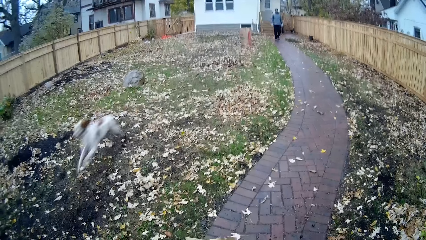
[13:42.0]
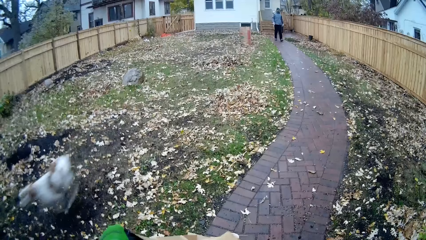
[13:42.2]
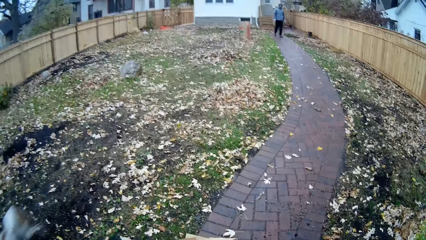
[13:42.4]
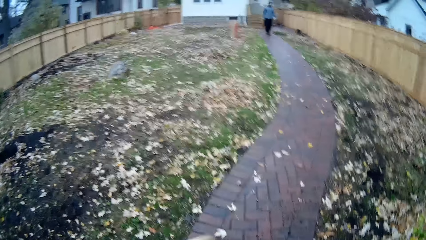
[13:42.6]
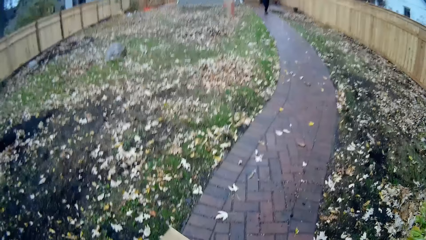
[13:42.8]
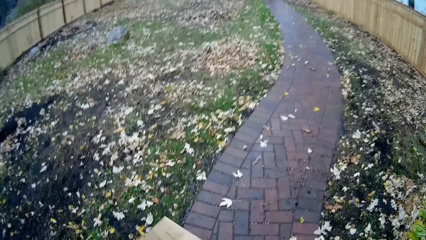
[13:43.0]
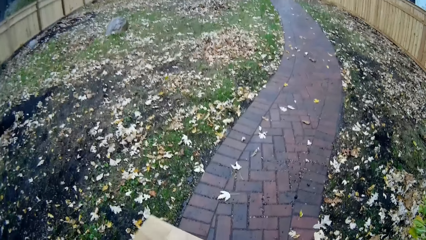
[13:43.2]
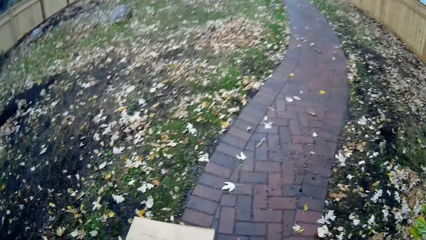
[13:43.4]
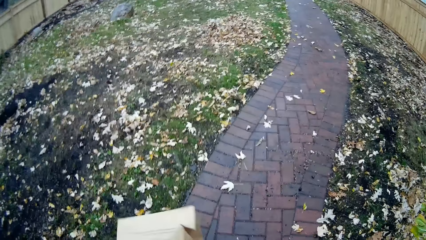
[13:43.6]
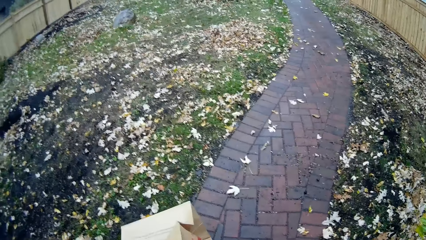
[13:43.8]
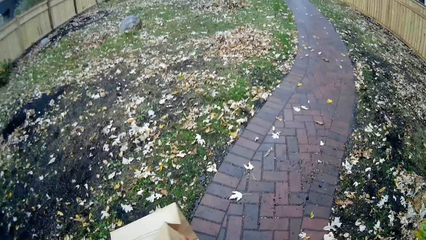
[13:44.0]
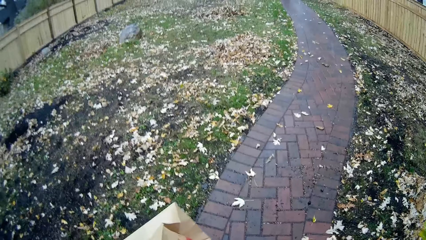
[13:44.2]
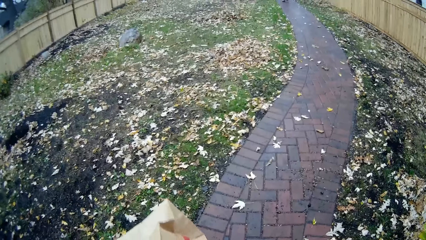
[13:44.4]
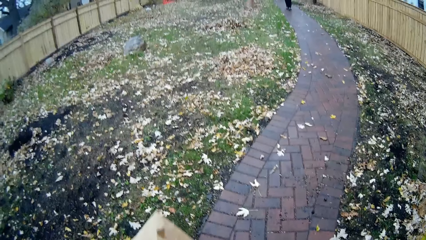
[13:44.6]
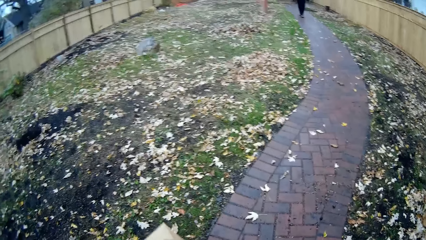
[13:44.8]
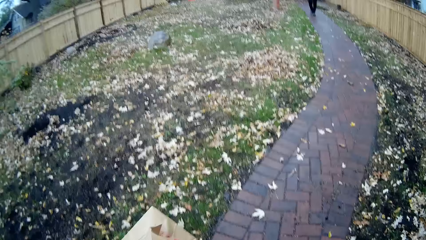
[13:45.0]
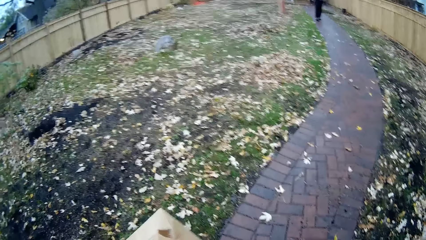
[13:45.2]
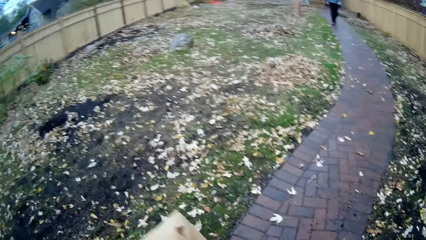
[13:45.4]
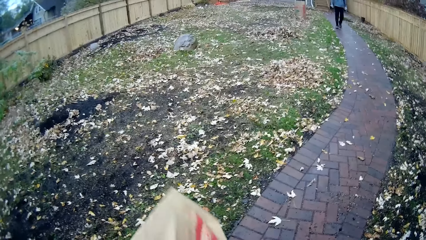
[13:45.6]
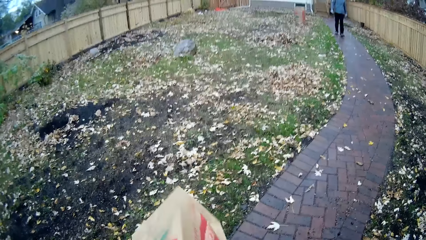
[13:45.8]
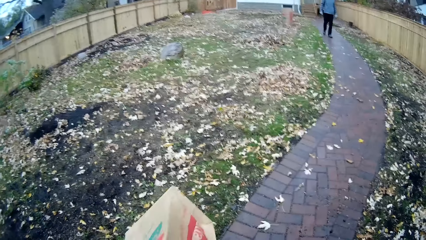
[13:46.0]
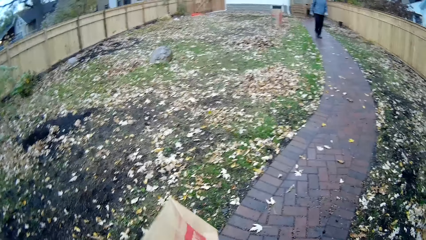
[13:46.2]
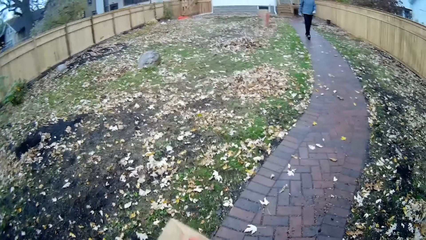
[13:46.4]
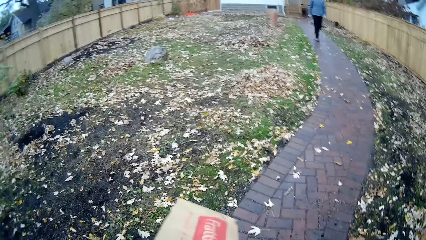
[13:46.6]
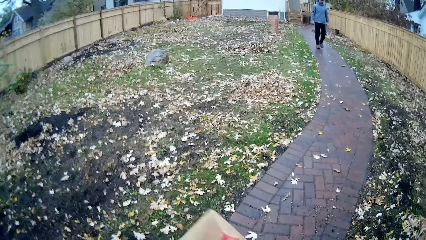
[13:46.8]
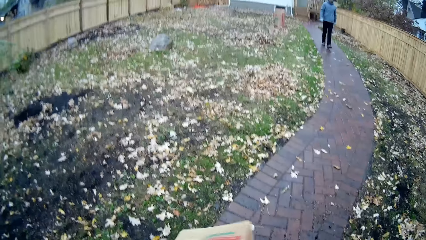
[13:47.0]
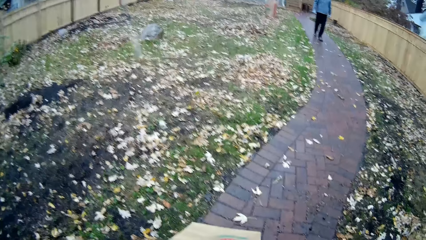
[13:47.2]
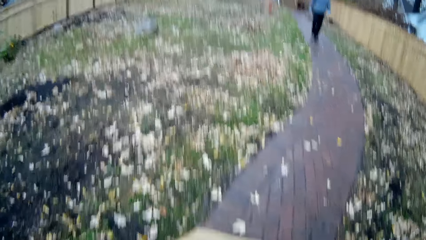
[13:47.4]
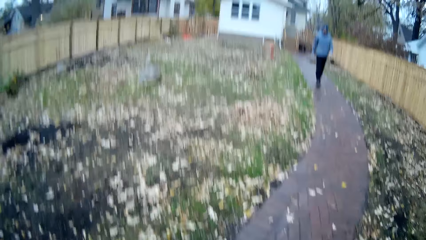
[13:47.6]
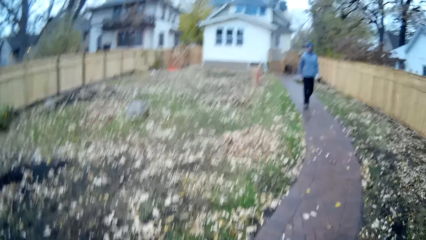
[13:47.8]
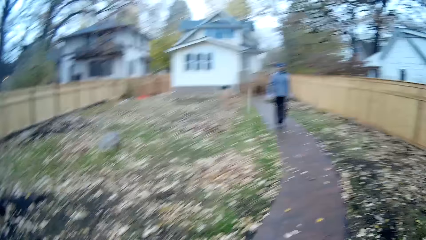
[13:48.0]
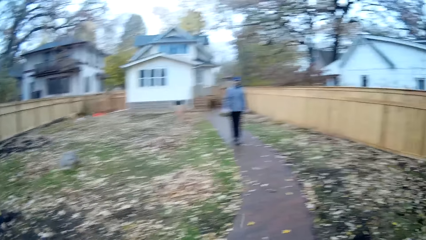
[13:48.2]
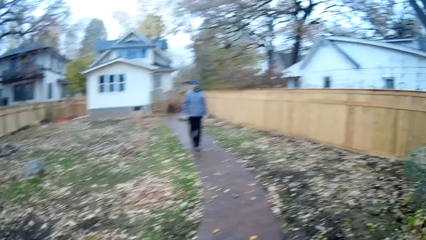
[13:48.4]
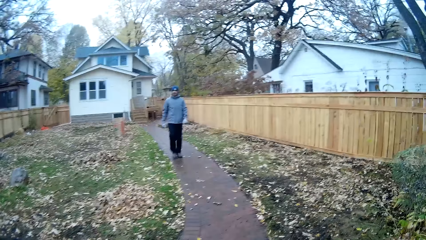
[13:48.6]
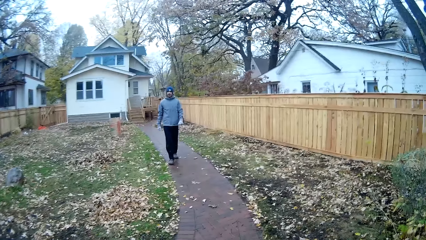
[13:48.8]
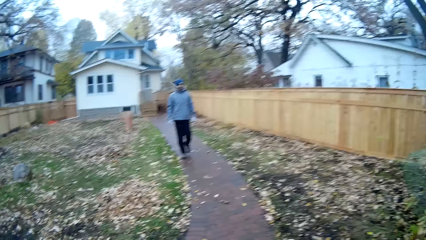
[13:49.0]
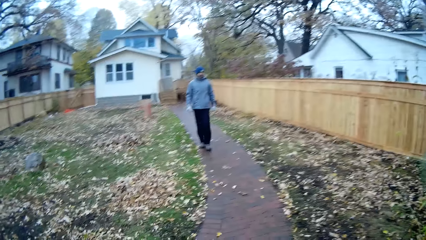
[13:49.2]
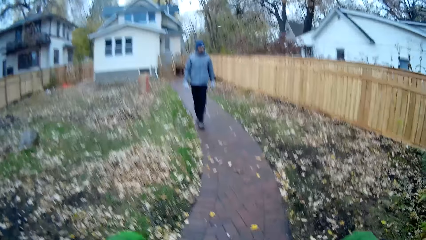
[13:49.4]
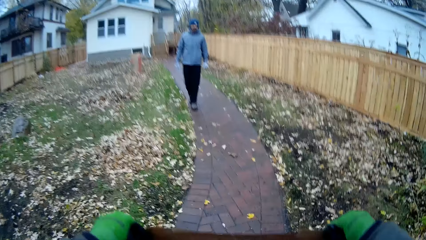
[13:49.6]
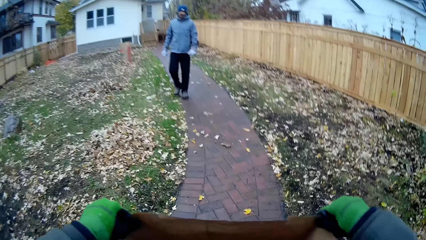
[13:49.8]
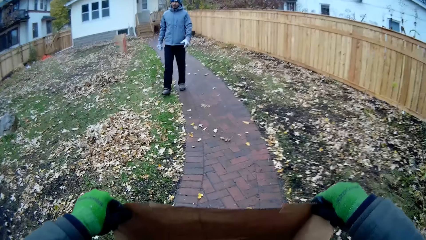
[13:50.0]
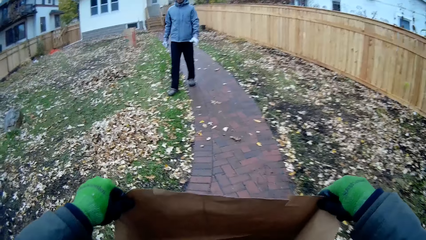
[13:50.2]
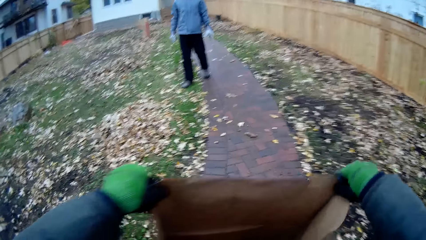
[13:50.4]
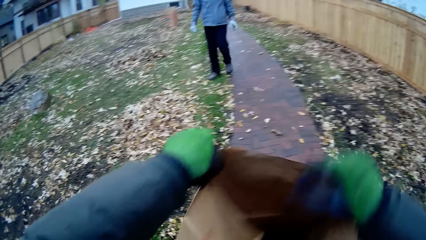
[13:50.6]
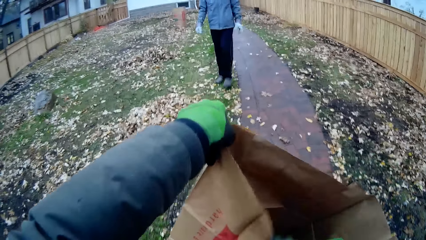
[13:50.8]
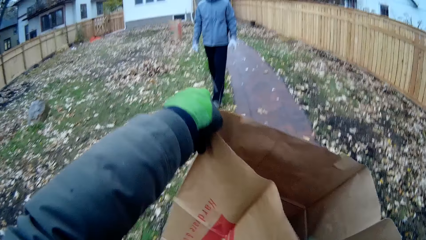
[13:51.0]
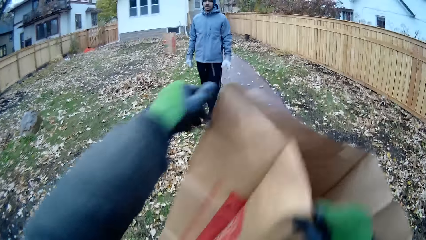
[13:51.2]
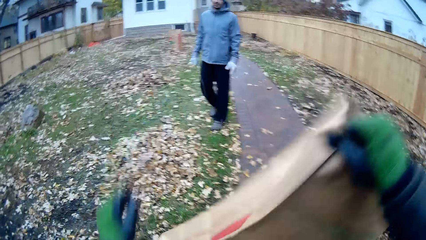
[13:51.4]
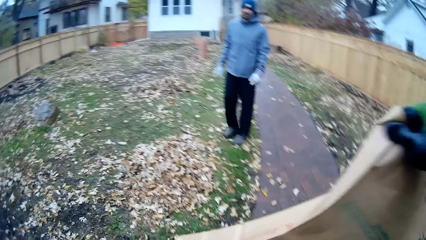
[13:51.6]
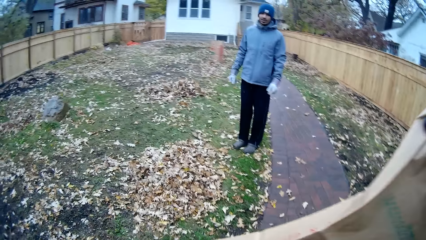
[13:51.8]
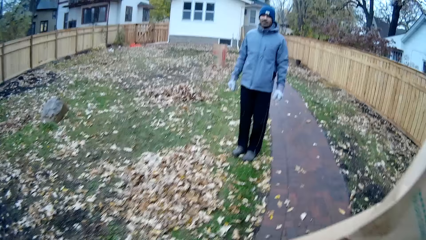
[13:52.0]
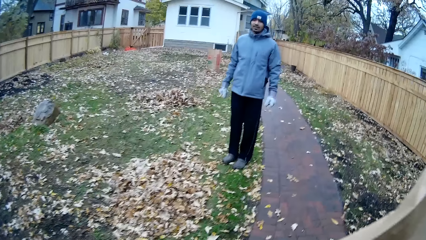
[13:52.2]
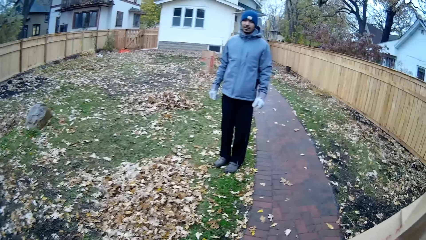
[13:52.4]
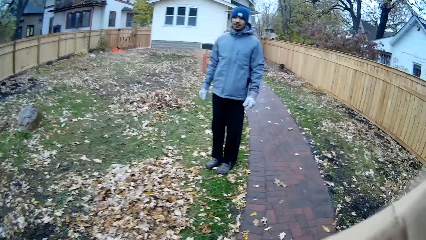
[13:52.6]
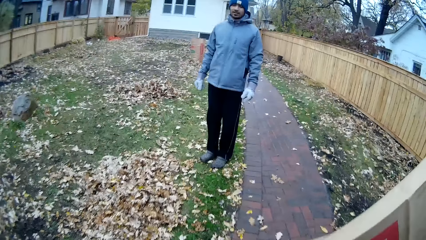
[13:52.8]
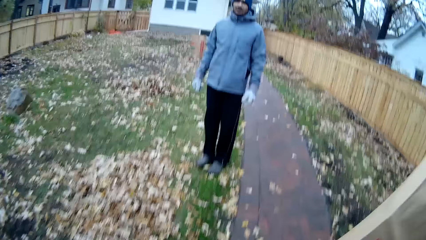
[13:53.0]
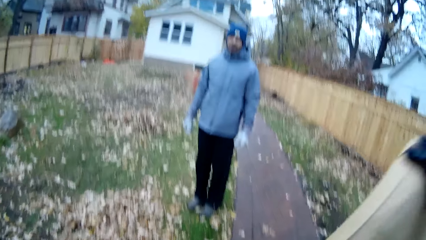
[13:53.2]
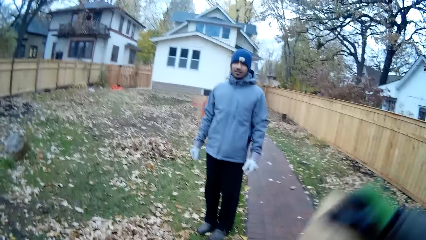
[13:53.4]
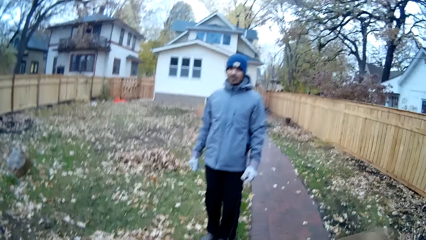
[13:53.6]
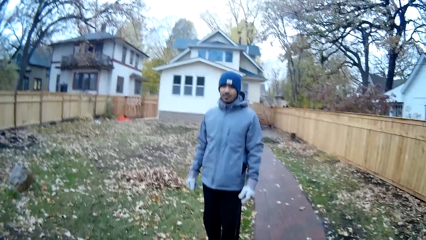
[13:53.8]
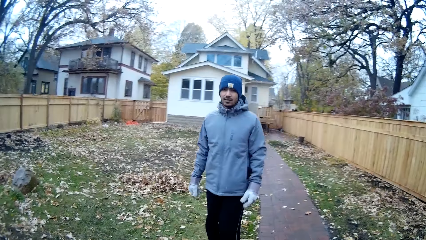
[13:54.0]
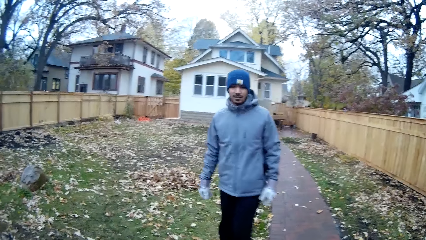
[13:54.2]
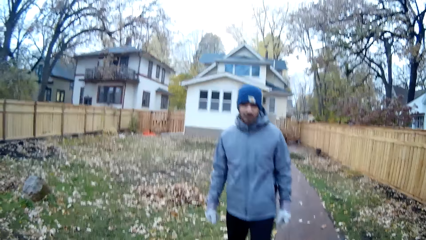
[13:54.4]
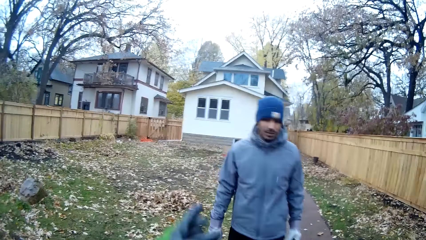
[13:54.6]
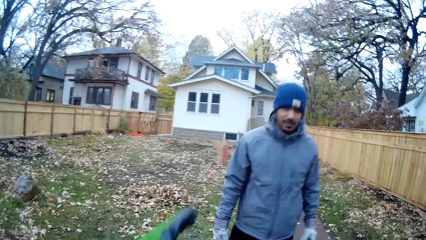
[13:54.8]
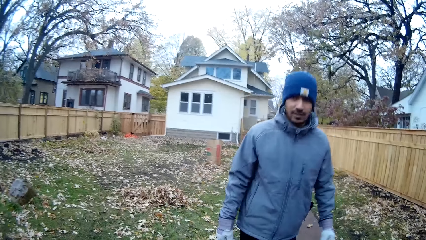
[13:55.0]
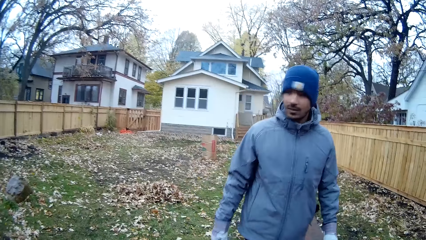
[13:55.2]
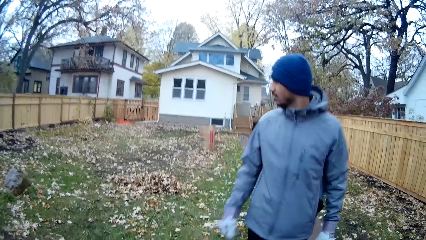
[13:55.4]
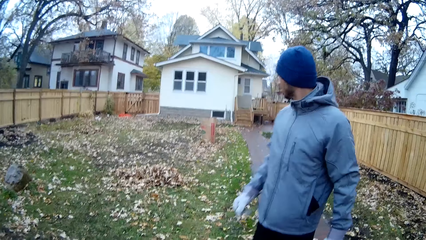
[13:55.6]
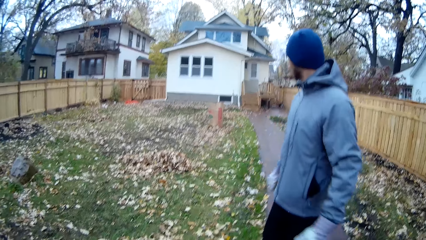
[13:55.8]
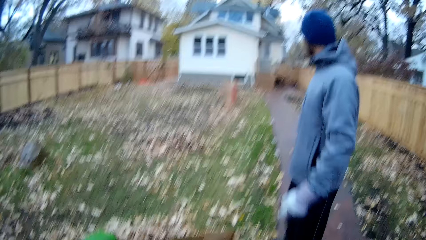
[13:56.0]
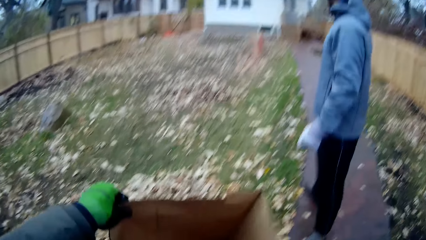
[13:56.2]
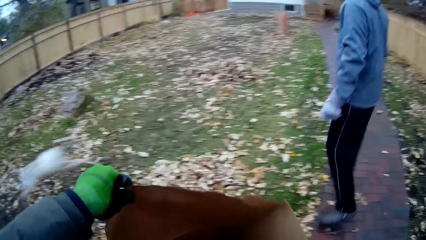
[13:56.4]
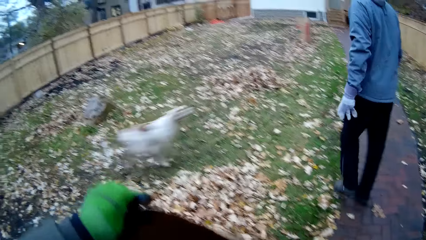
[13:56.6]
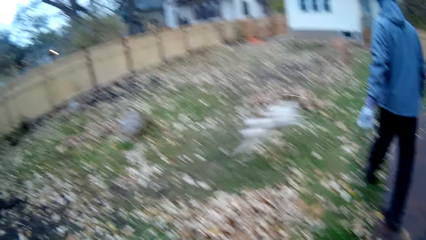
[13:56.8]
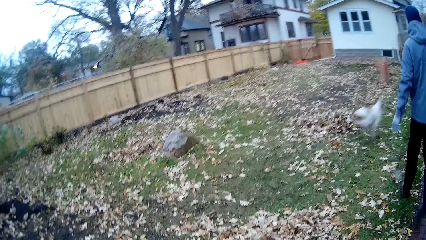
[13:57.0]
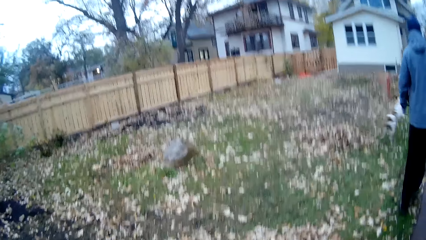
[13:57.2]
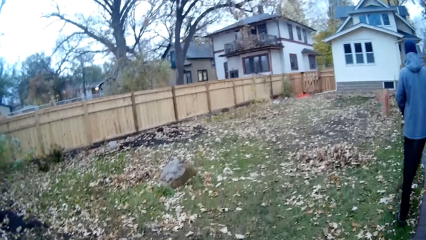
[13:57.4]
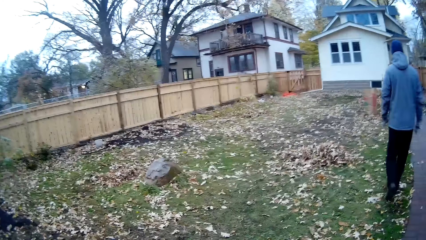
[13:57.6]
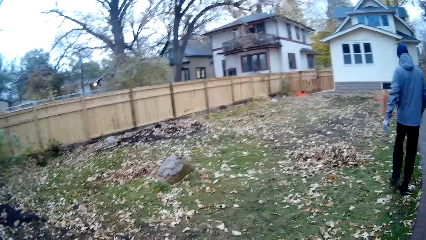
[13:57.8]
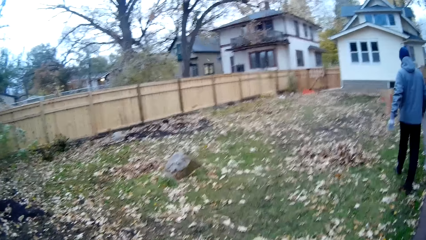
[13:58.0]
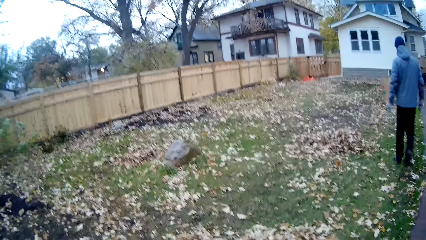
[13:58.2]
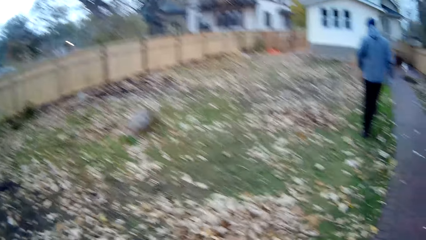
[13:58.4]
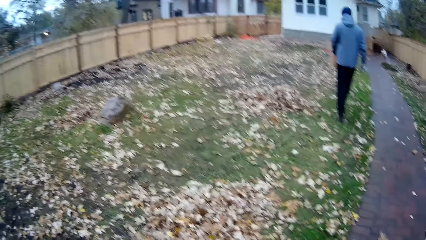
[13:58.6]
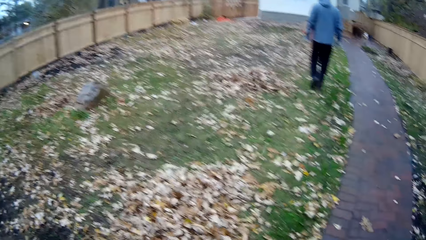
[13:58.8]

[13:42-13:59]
The dog runs past the camera wearer. The camera wearer looks around. They adjust the bag. They interact with a man. They walk towards the man. They interact with the man. They look around. The man walks away.
